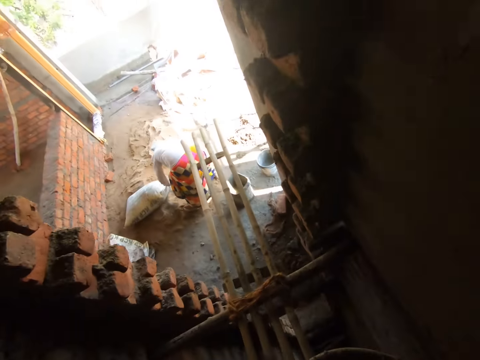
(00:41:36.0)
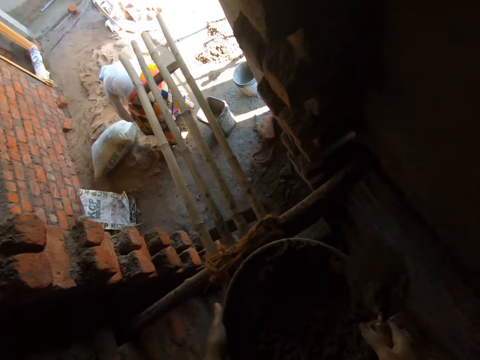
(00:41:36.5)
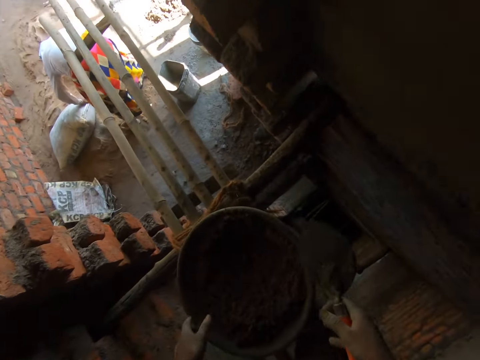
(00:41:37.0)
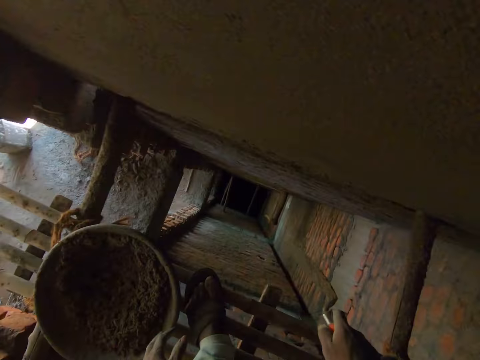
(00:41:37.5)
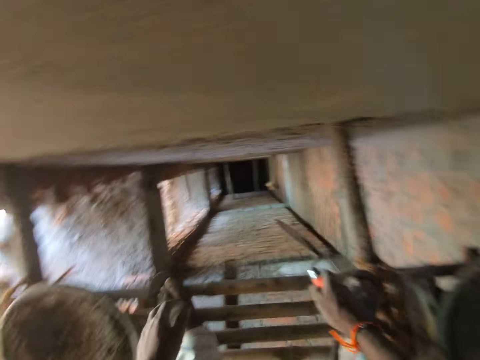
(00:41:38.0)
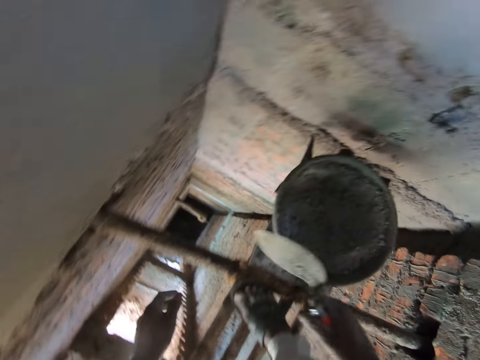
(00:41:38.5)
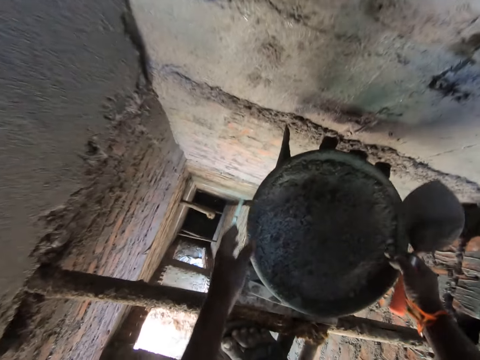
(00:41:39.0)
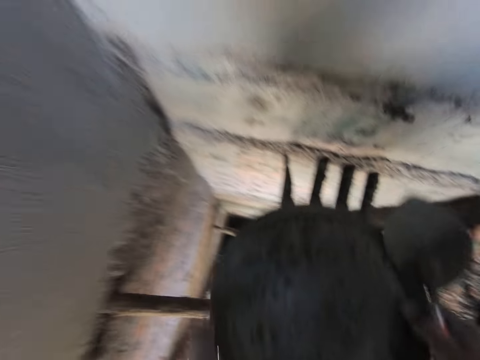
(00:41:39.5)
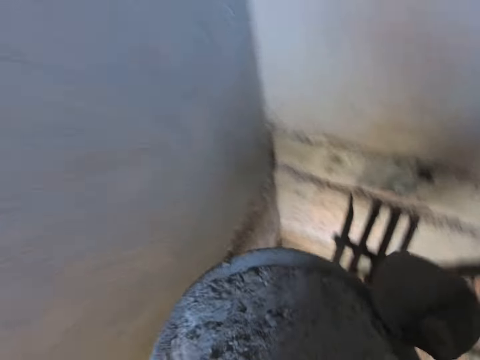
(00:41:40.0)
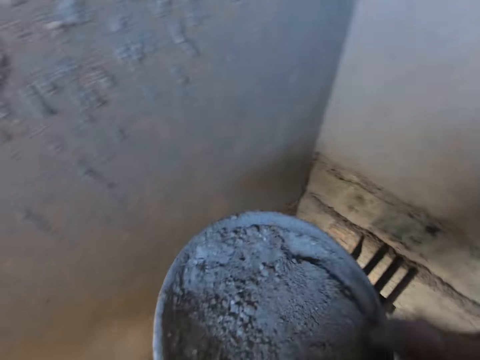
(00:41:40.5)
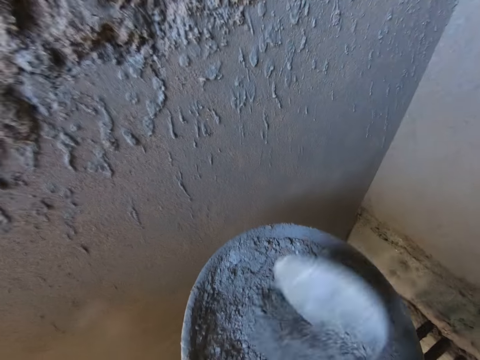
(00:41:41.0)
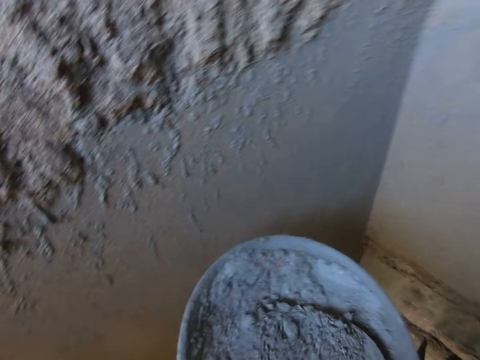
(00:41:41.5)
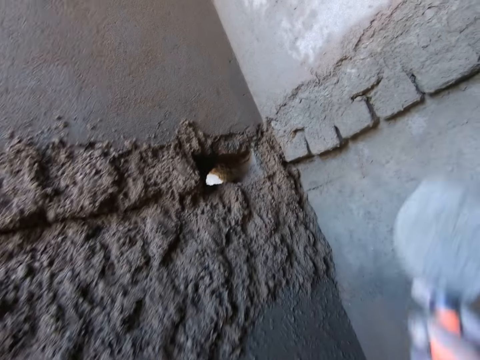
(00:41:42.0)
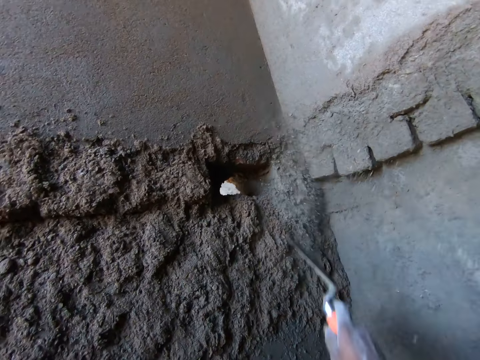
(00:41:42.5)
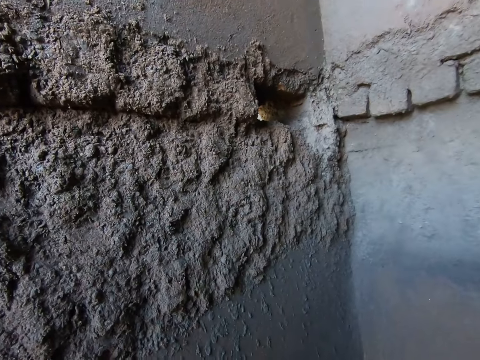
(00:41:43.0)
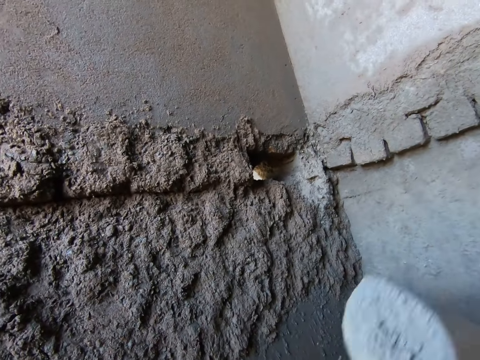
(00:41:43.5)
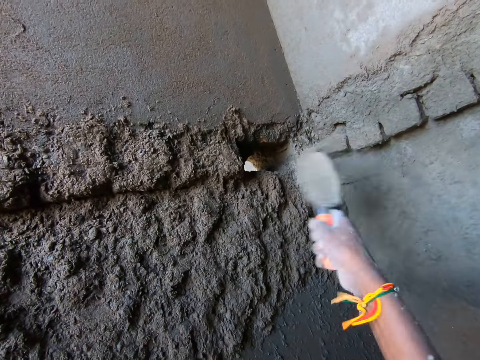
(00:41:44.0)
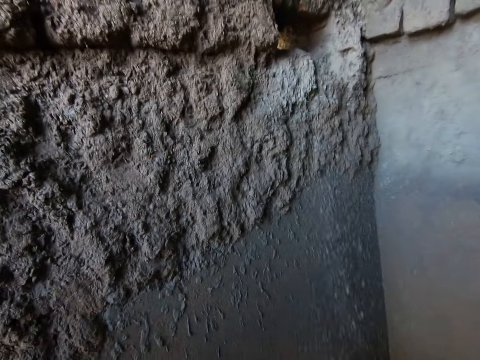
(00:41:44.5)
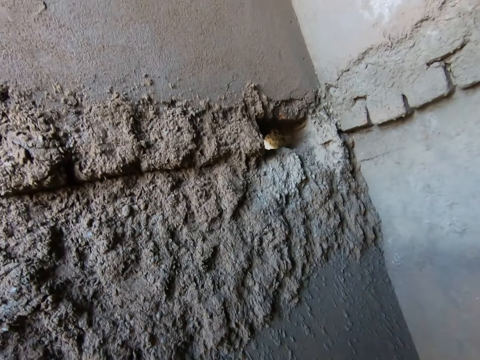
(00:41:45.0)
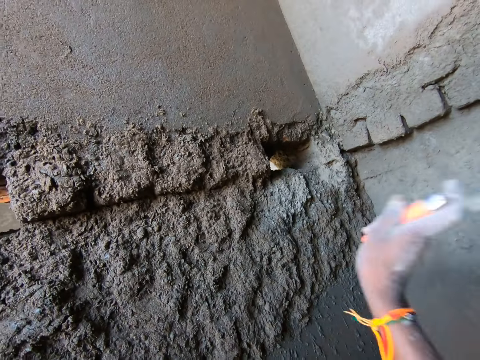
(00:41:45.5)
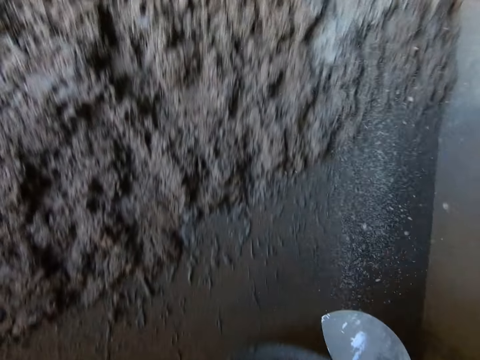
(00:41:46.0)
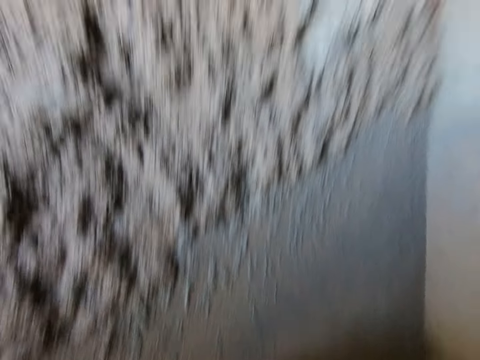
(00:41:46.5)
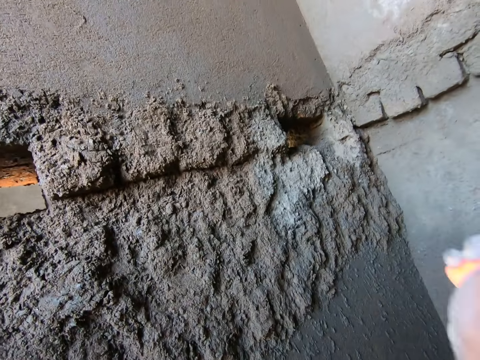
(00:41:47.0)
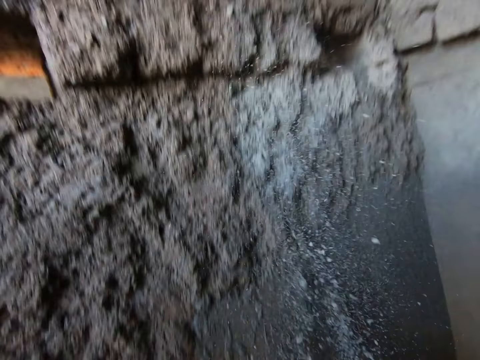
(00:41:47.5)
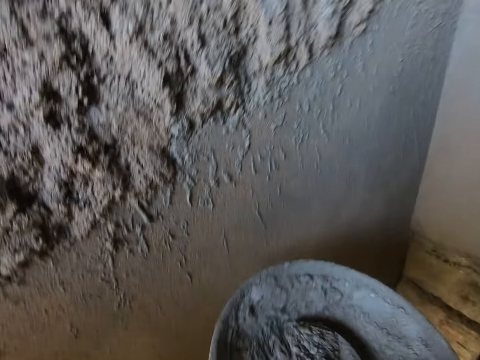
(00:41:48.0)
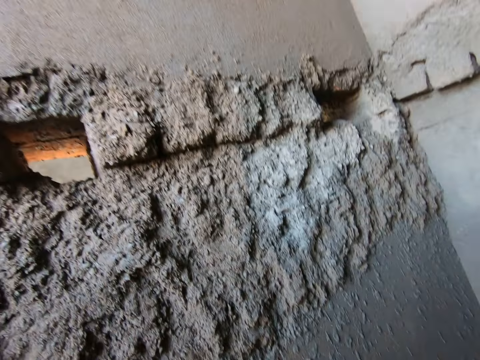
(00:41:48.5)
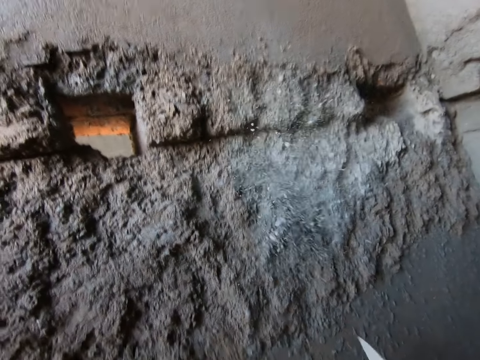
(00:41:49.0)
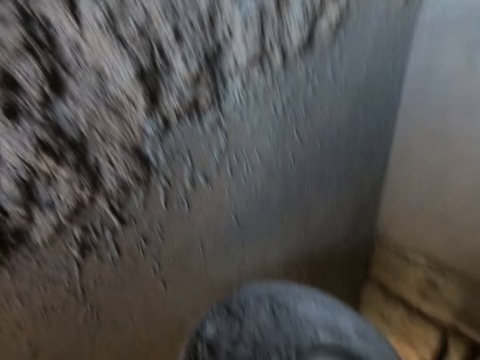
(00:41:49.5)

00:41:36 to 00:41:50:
The camera wearer drops the head pan on a scaffolding with both hands. He hits the hand trowel on the scaffolding with his right hand. He carries the head pan from the scaffolding with both hands. He takes dry mortar from the head pan with the hand trowel in his right hand. He pastes the dry mortar on the wall with the hand trowel in his right hand. He scoops cement. He throws the dry mortar on the wall. He scoops the dry mortar. He throws the dry mortar on the wall. He takes the dry mortar from the head pan with the hand trowel in his right hand. He pastes the dry mortar on the wall with the hand trowel in his right hand. He takes the dry mortar from the head pan with the hand trowel in his right hand. He pastes the dry mortar on the wall with the hand trowel in his right hand. He takes the dry mortar from the head pan with the hand trowel in his right hand. He throws the dry mortar on the wall.

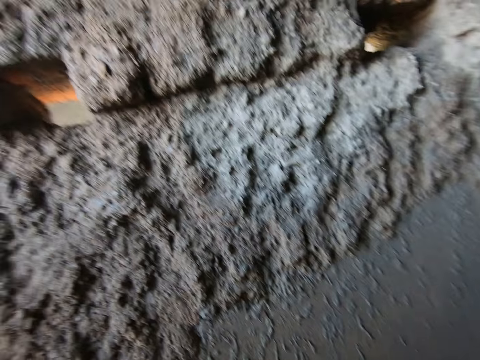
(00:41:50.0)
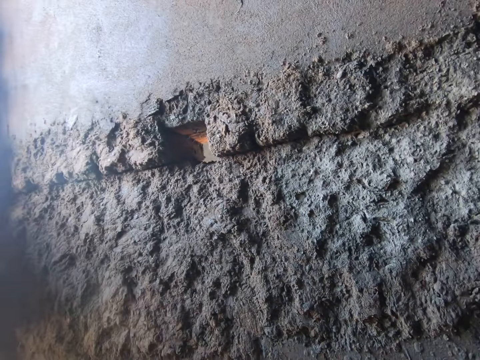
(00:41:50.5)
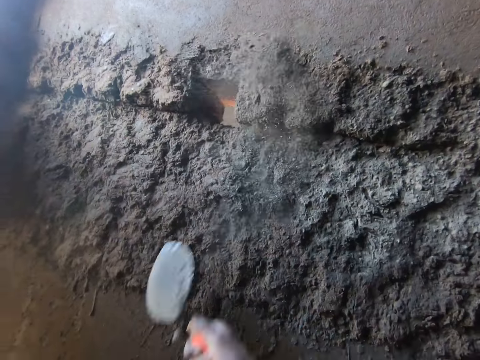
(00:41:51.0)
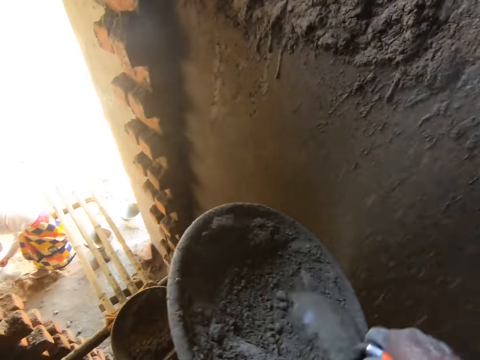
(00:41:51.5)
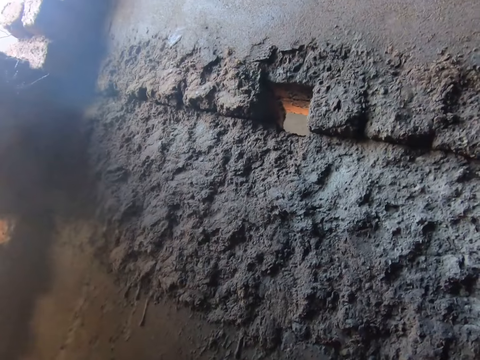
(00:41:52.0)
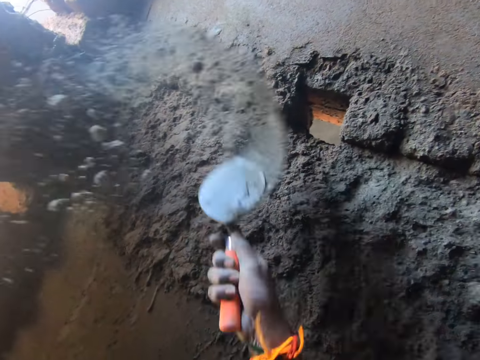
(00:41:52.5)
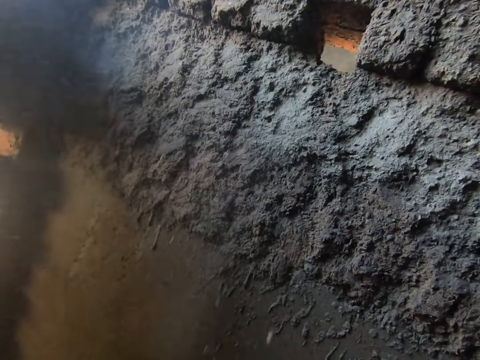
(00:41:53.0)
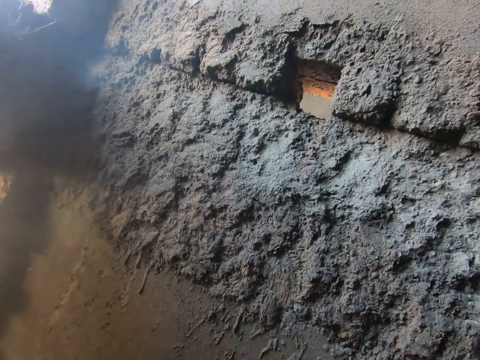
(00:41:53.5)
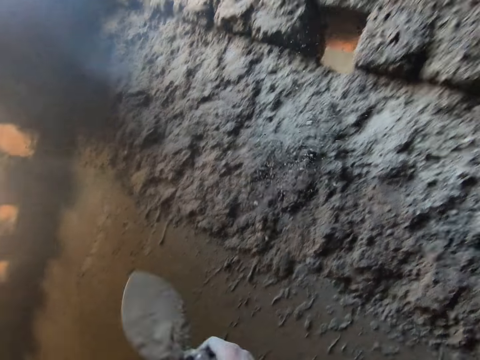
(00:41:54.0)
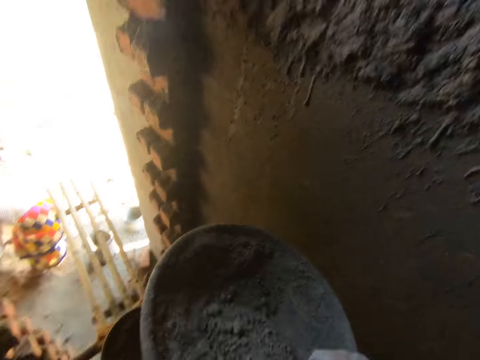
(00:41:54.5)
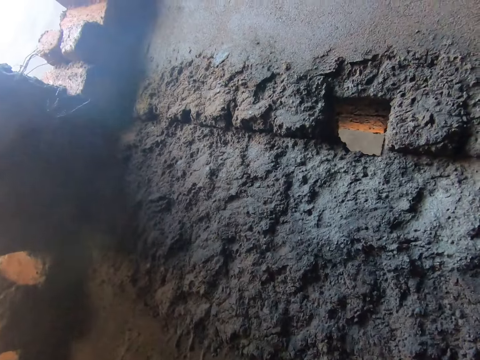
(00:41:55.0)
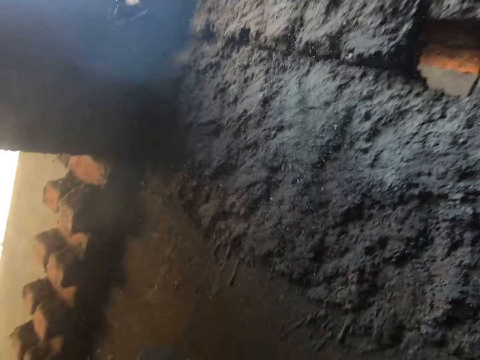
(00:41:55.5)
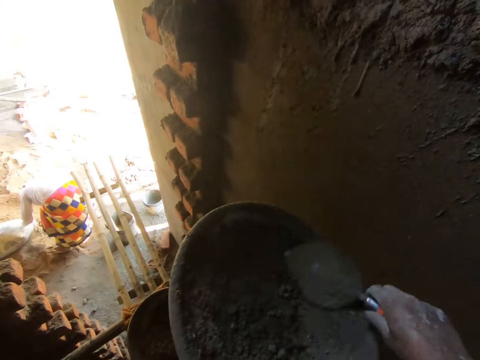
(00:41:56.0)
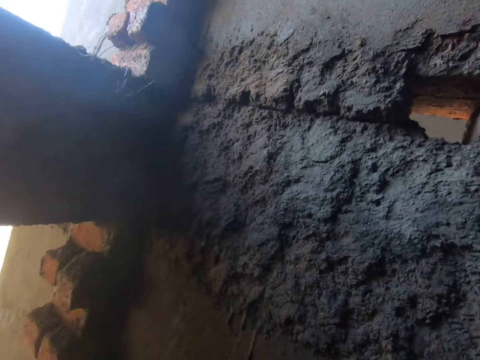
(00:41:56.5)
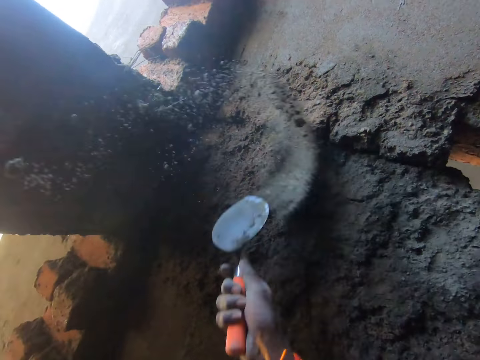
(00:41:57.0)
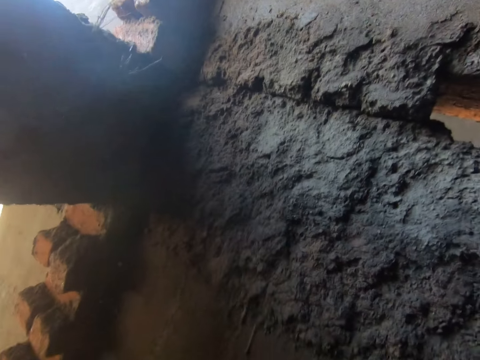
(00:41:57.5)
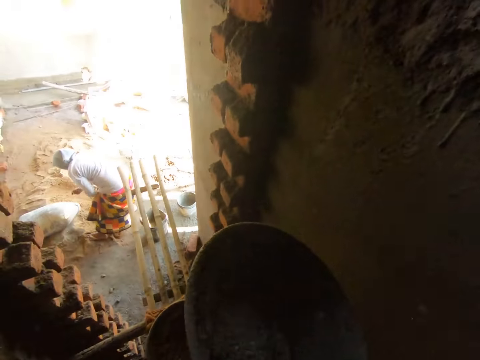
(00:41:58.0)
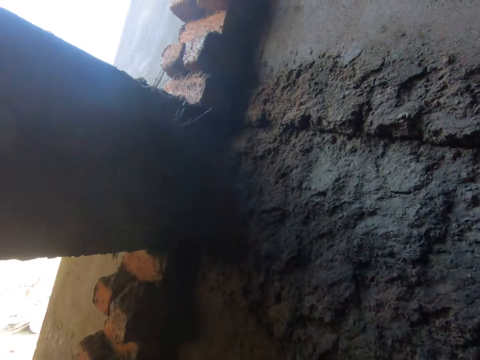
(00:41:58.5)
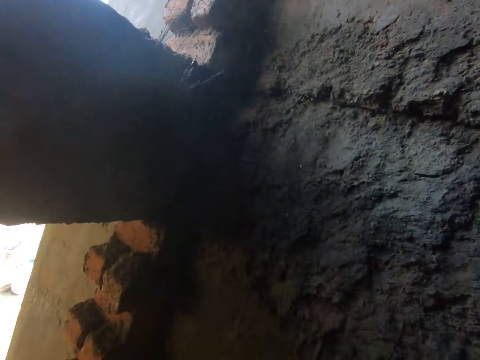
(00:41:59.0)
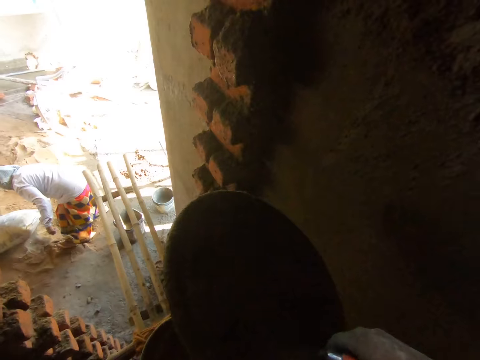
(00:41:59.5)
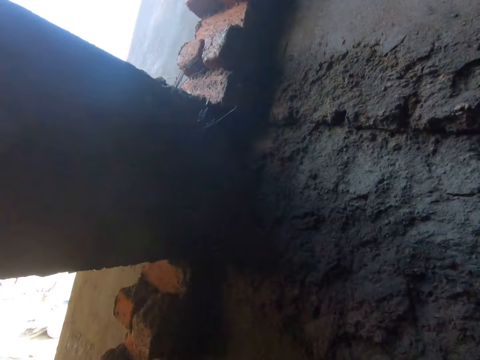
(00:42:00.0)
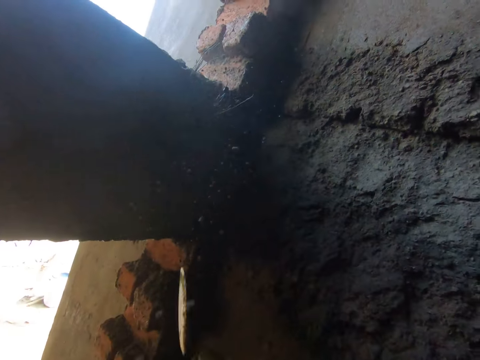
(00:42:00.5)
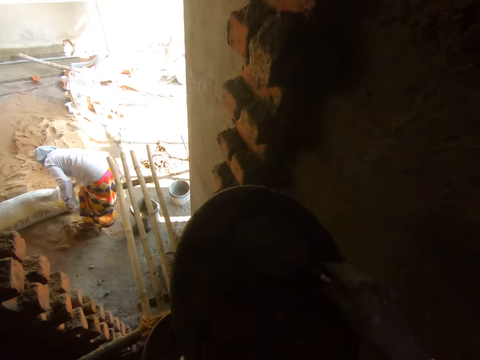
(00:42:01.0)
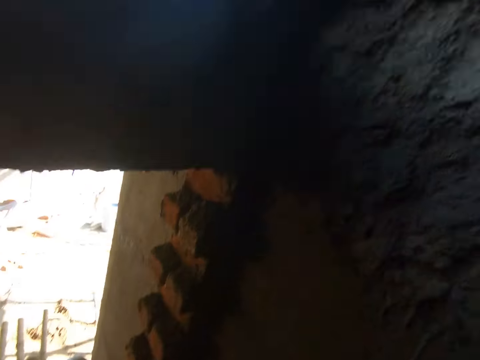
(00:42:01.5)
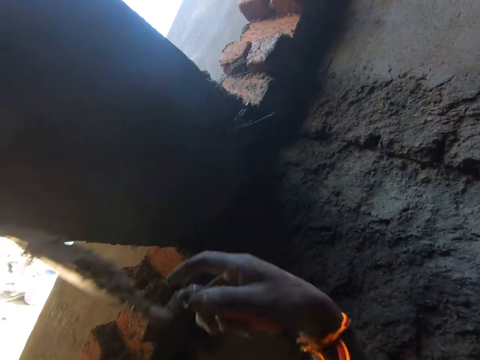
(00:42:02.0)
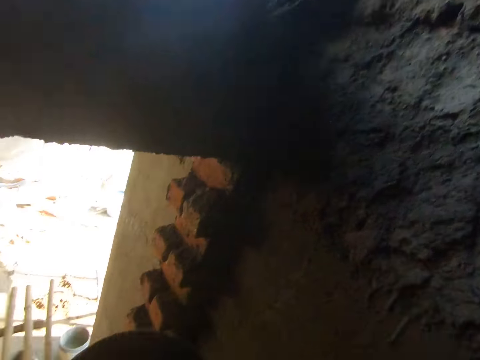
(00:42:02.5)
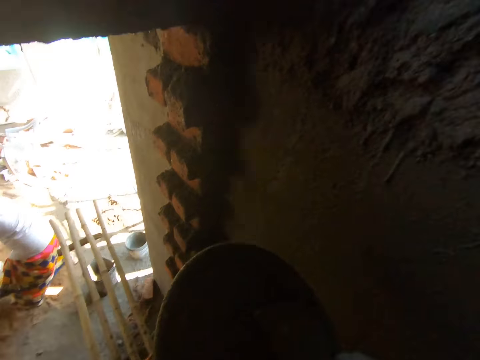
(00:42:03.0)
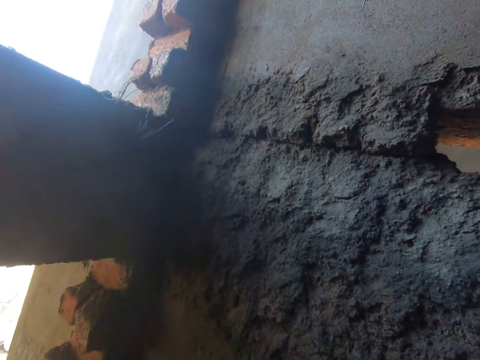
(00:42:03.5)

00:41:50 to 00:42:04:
The camera wearer scoops dry mortar. He pastes the dry mortar on the wall with the hand trowel in his right hand. He takes the dry mortar from the head pan with the hand trowel in his right hand. He pastes the dry mortar on the wall with the hand trowel in his right hand. He scoops the dry mortar. He throws the dry mortar on the wall. He takes the dry mortar from the head pan with the hand trowel in his right hand. He pastes the dry mortar on the wall with the hand trowel in his right hand. He takes the dry mortar from the head pan with the hand trowel in his right hand. He pastes the dry mortar on the wall with the hand trowel in his right hand. He takes the dry mortar from the head pan with the hand trowel in his right hand. He pastes the dry mortar on the wall with the hand trowel in his right hand. He takes the dry mortar from the head pan with the hand trowel in his right hand. He pastes the dry mortar on the wall with the hand trowel in his right hand. He takes the dry mortar from the head pan with the hand trowel in his right hand. He pastes the dry mortar on the wall with the hand trowel in his right hand. He takes the dry mortar from the head pan with the hand trowel in his right hand.
